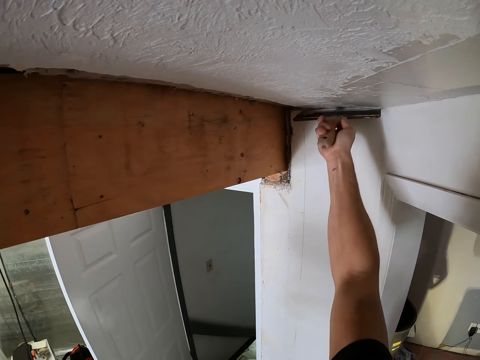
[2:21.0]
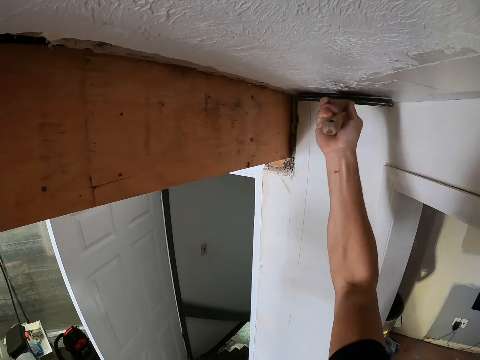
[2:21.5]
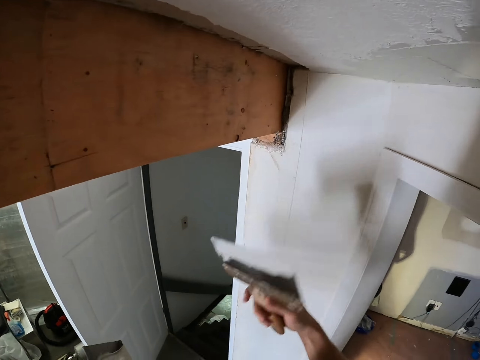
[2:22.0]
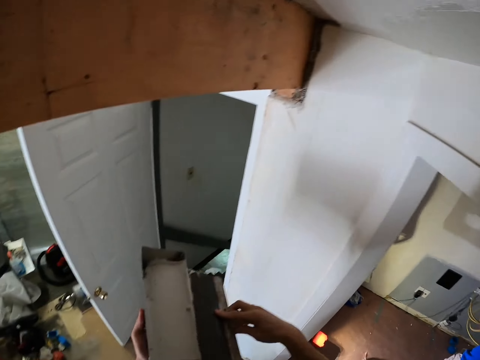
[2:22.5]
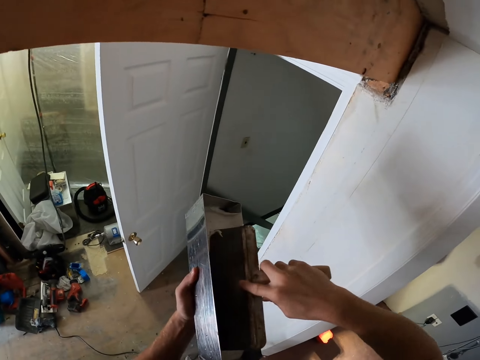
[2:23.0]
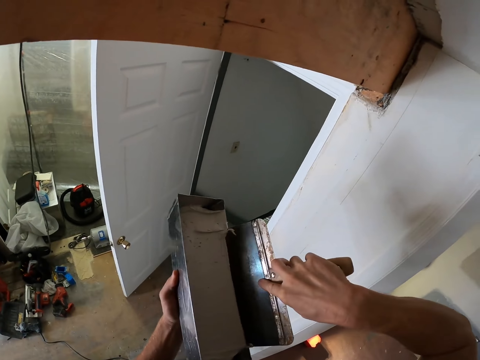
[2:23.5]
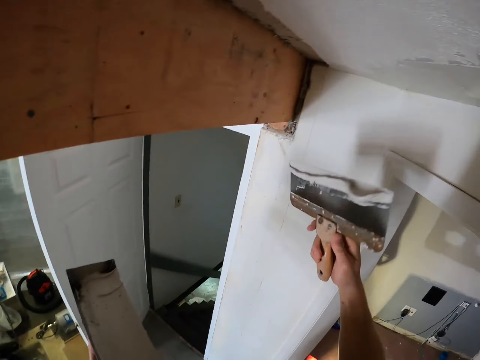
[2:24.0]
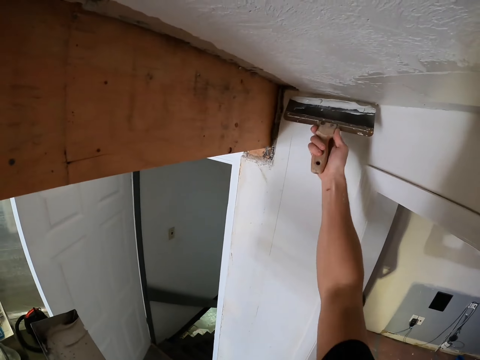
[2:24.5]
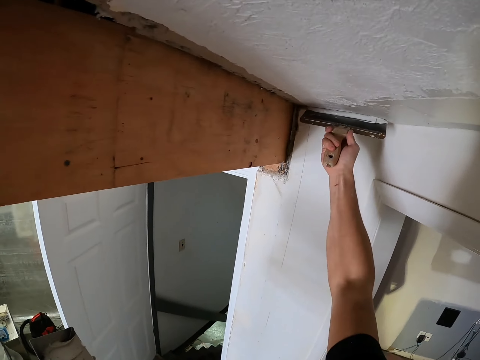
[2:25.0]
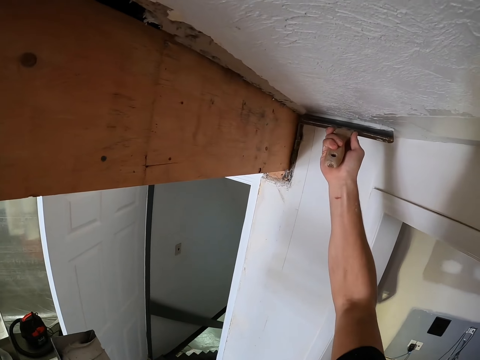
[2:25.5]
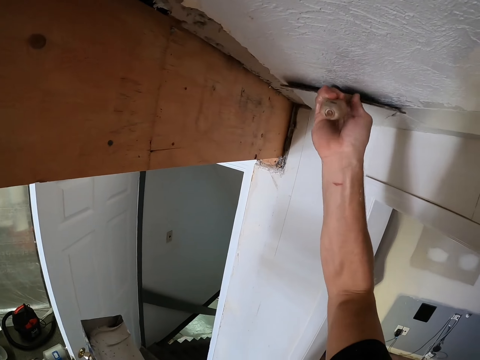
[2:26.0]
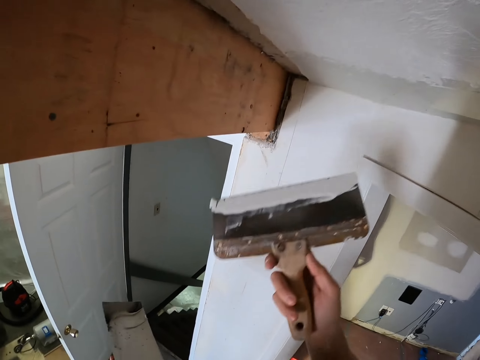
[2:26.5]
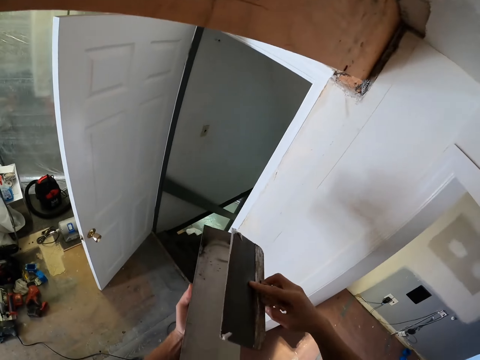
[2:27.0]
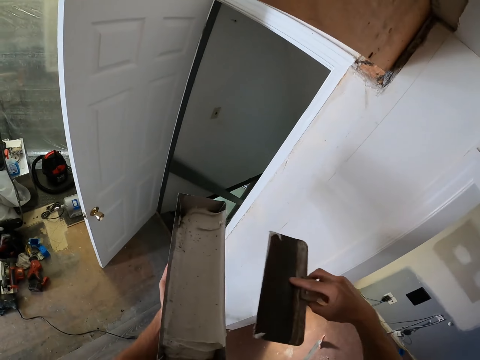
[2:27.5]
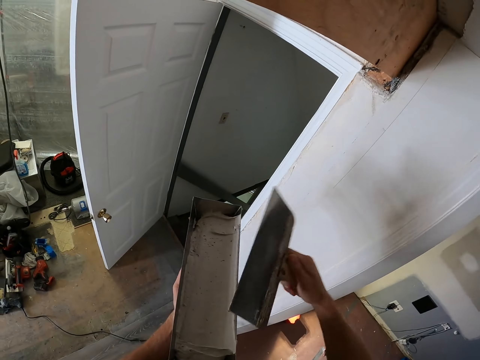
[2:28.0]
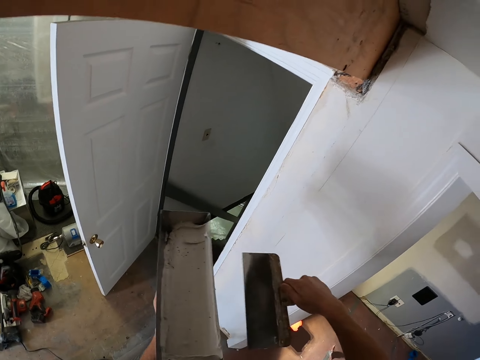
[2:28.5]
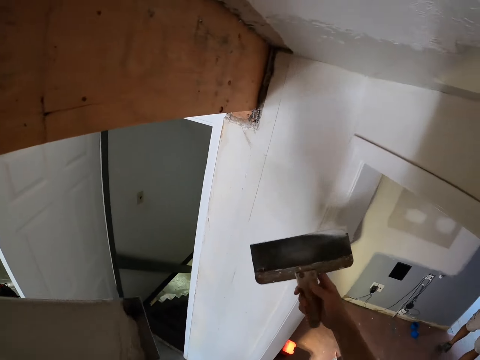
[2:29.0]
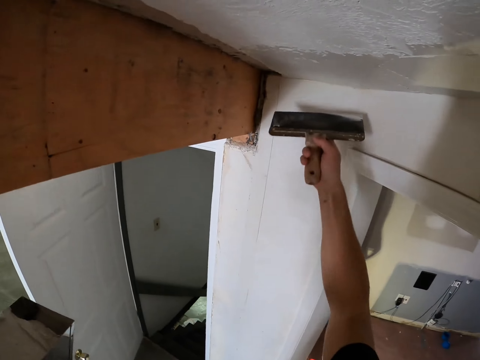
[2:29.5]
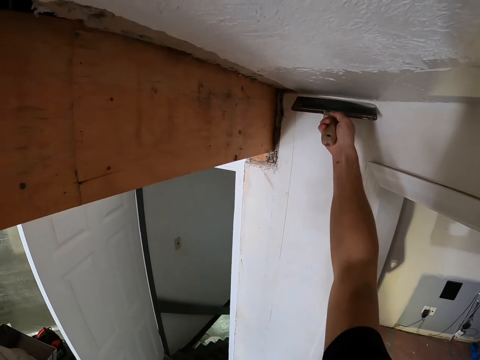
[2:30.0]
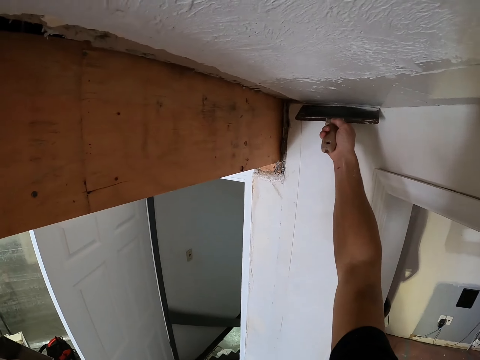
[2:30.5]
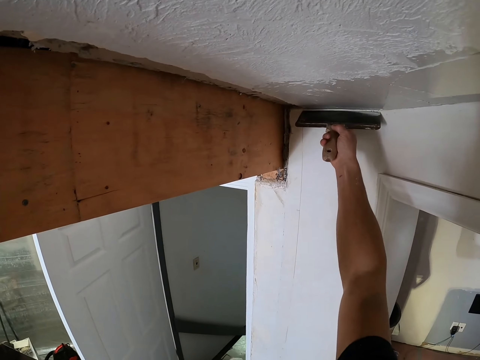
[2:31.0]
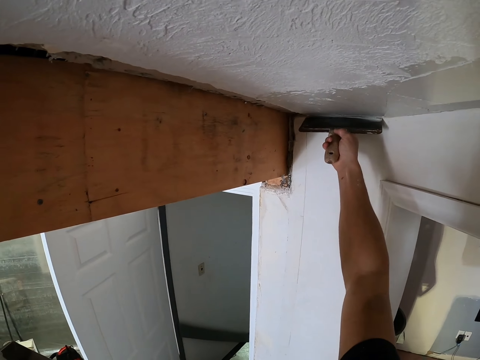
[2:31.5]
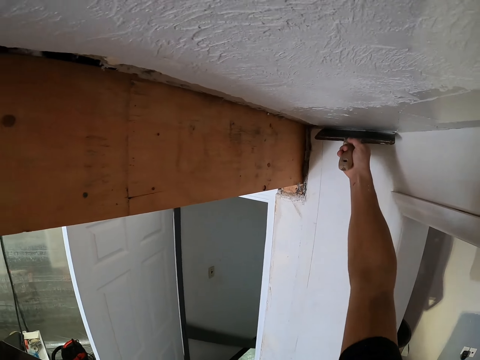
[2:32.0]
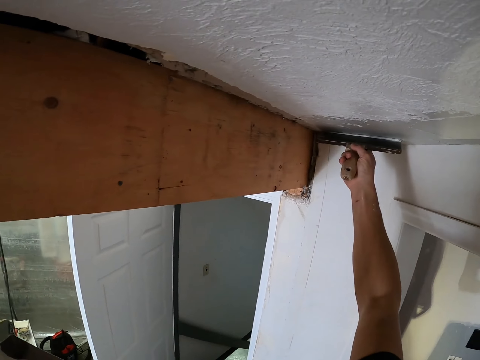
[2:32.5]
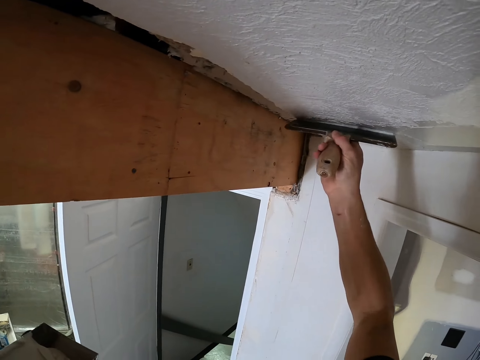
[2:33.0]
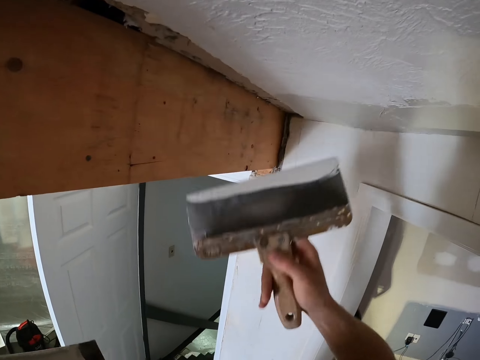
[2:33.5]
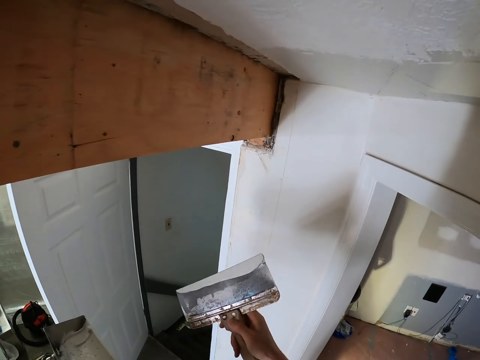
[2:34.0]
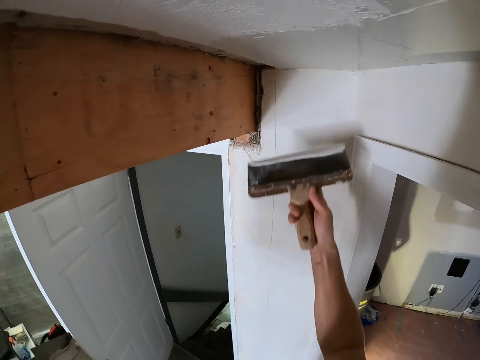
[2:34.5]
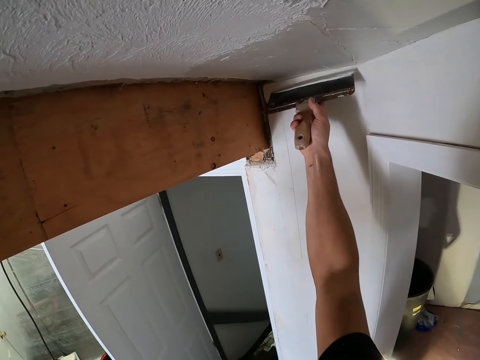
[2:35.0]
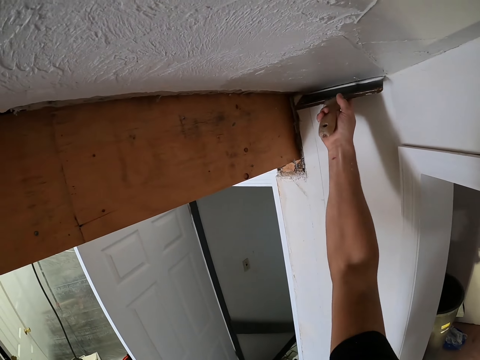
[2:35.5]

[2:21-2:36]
The camera wearer removes excess paint from the spatula or trowel on the container. They scoop the paints with the trowel in the container. They paint the wall. They wipe the trowel on the container. They paint the wall.

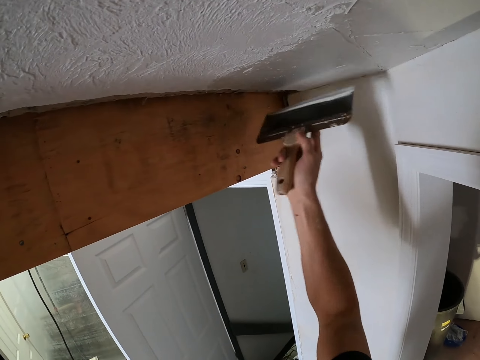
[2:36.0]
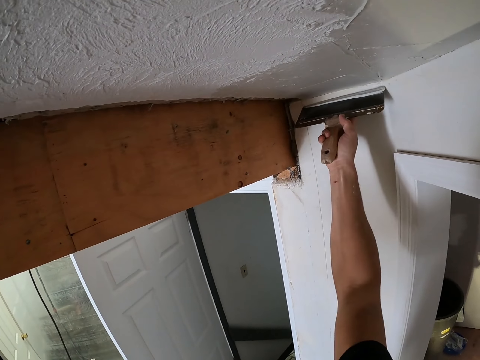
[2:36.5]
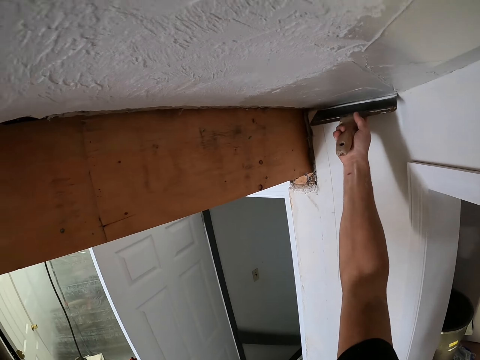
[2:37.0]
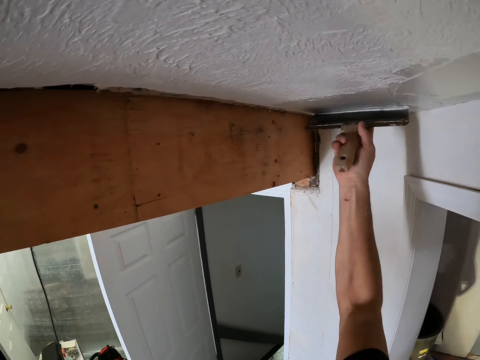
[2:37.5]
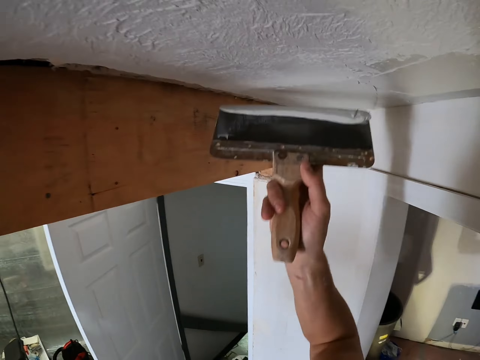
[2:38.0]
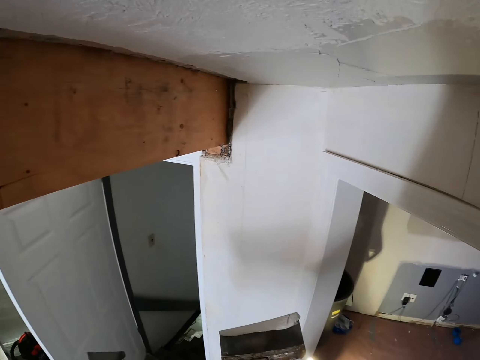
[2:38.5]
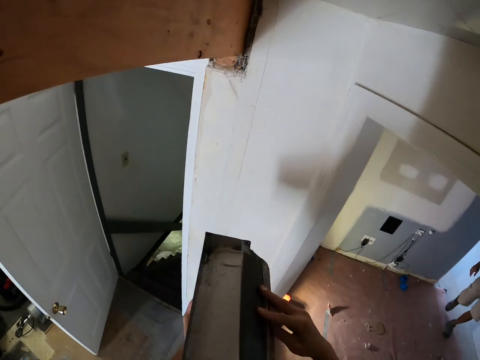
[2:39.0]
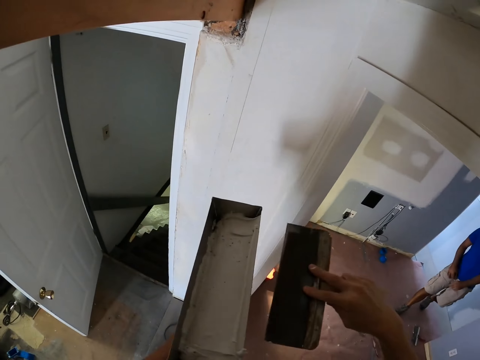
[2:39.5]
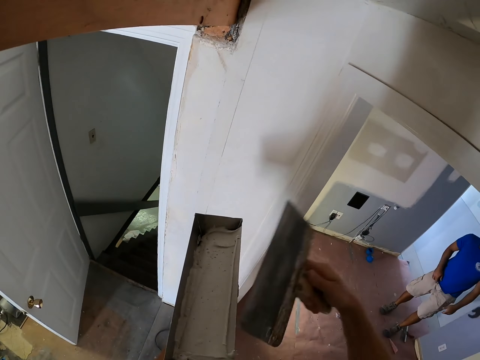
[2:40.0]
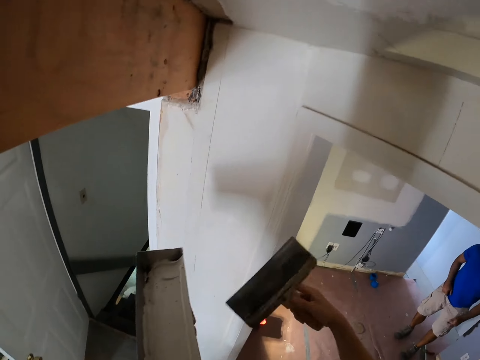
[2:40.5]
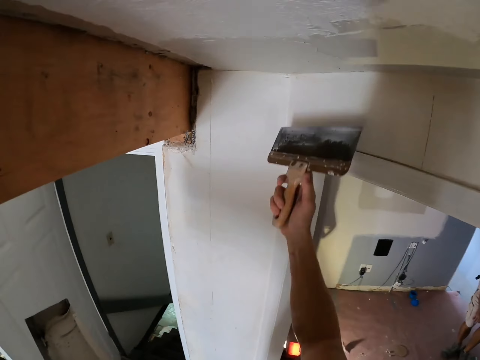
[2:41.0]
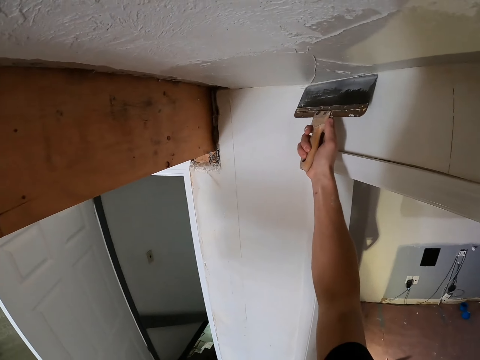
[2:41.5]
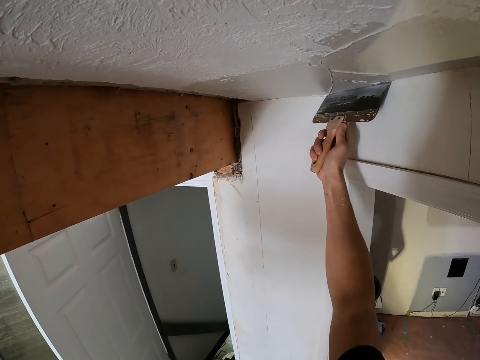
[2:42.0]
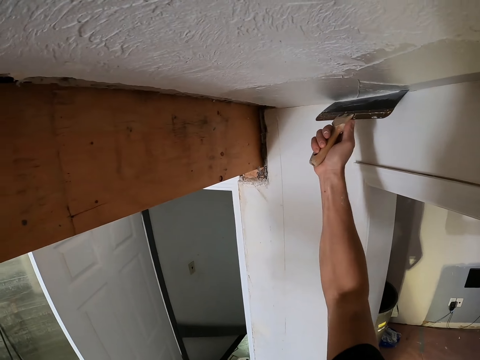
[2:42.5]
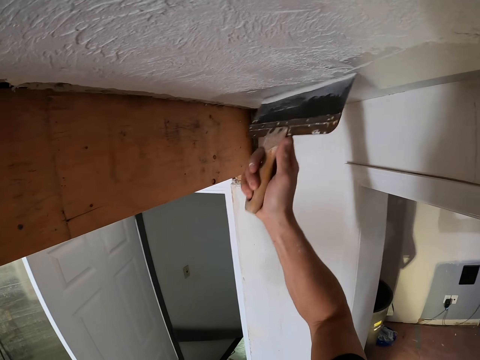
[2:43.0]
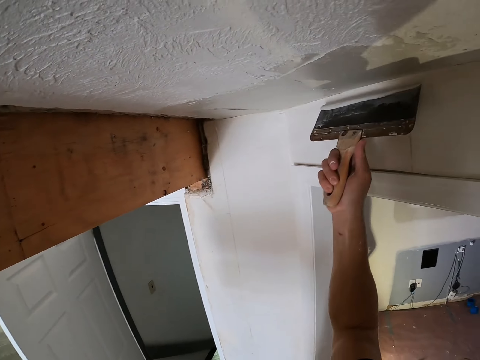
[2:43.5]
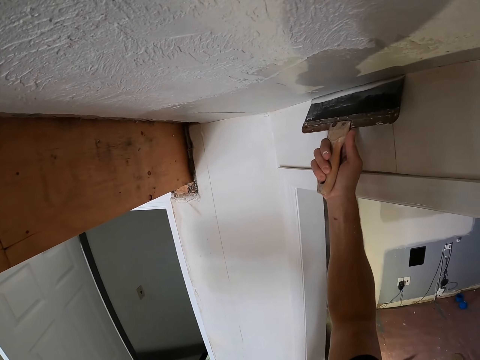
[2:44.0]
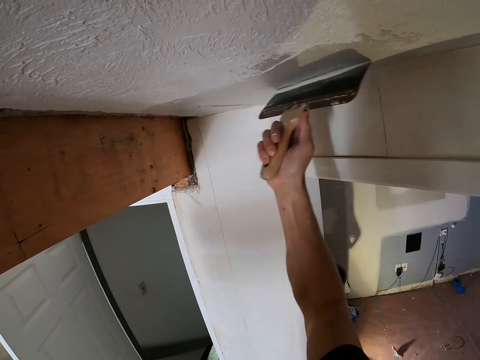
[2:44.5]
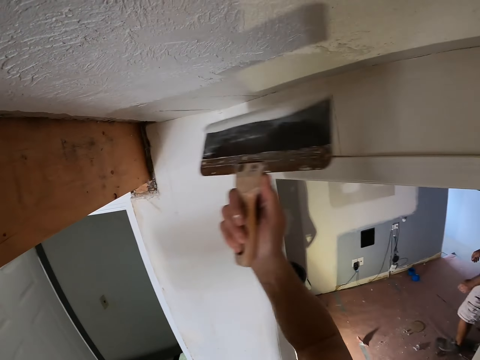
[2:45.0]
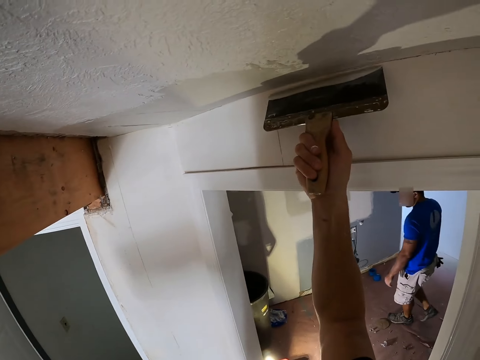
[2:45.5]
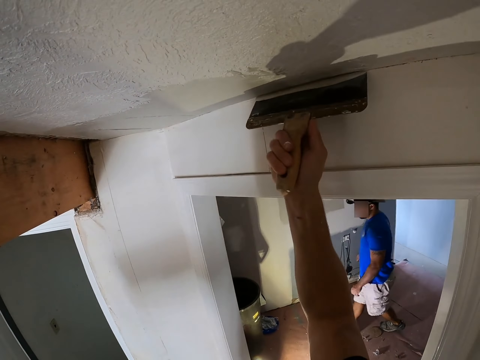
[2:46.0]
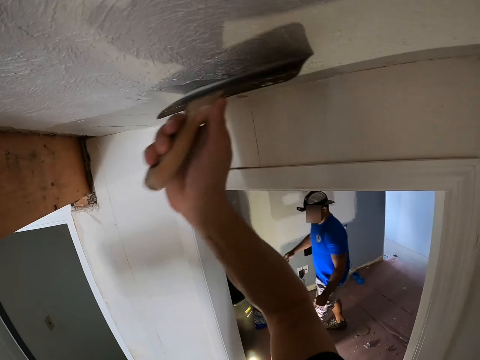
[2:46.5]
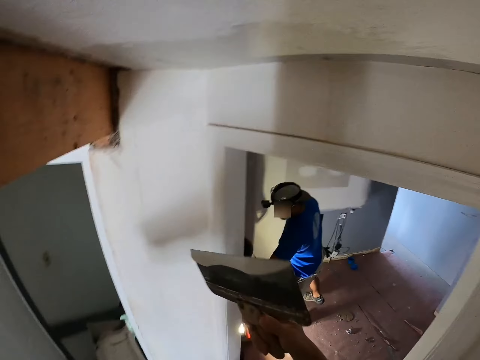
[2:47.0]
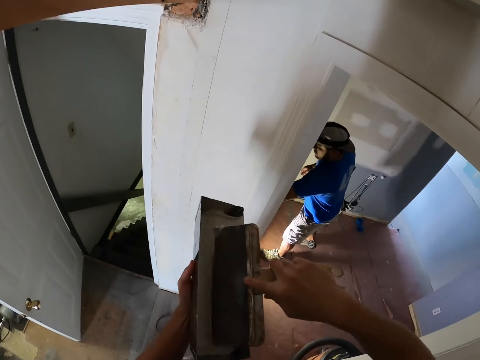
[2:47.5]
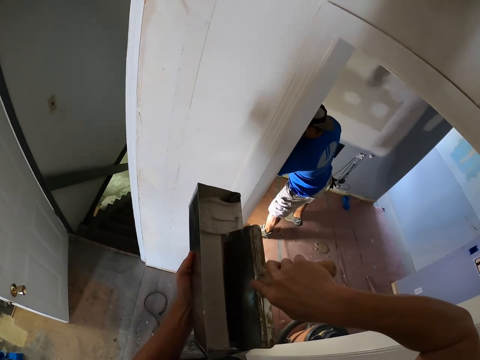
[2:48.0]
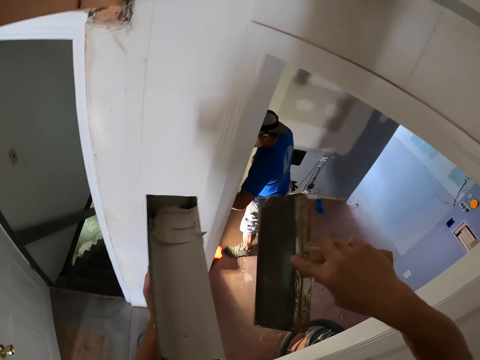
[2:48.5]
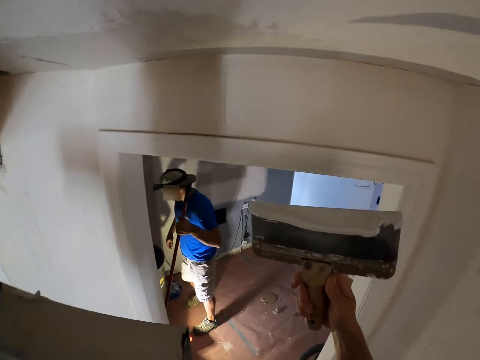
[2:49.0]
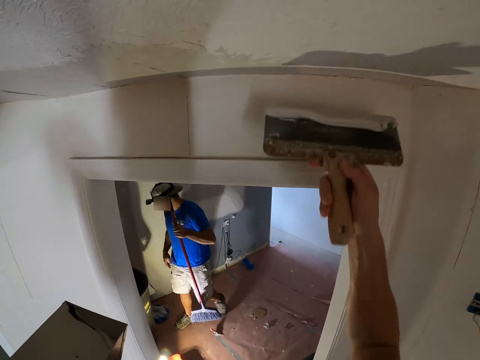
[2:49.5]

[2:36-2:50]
The camera wearer wipes the trowel on the container. They paint the wall. They scoop the paints with the trowel in the container.
